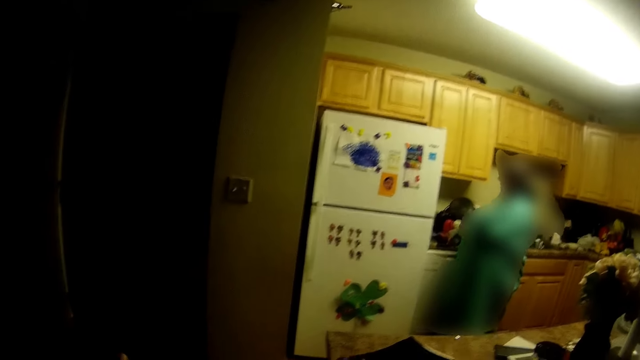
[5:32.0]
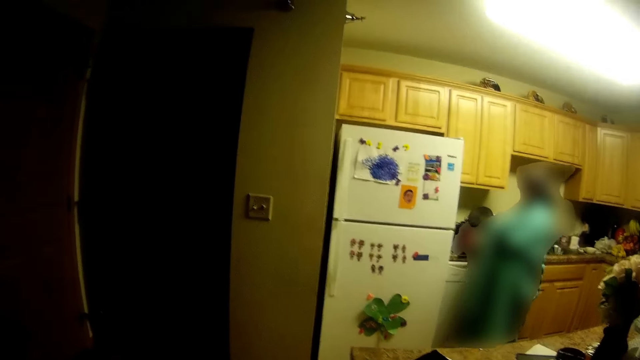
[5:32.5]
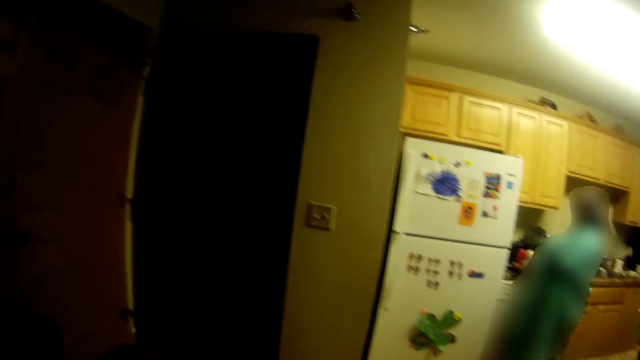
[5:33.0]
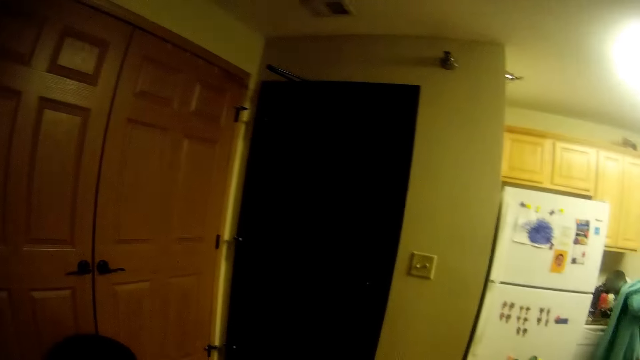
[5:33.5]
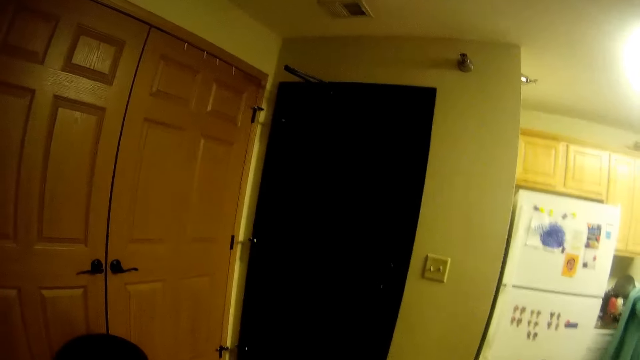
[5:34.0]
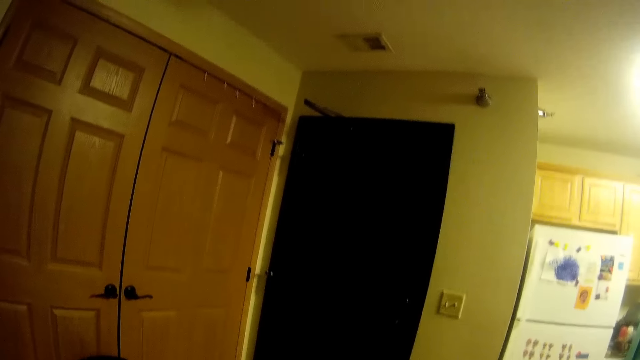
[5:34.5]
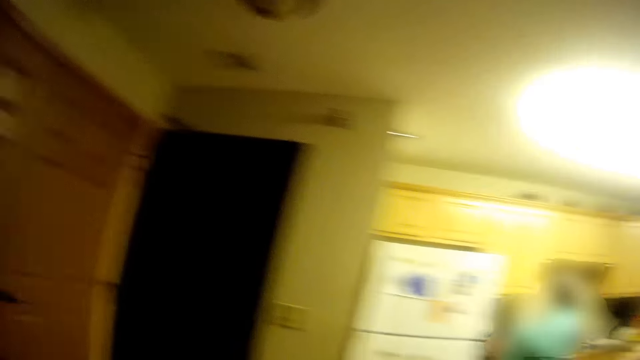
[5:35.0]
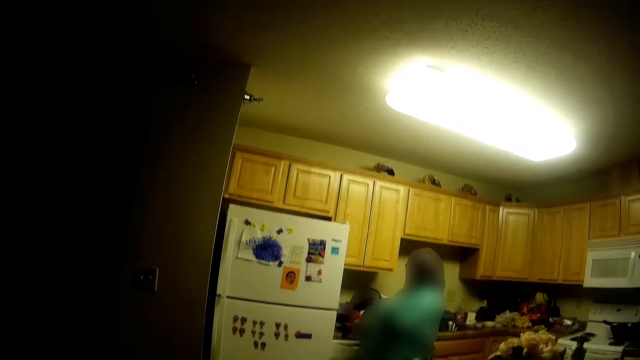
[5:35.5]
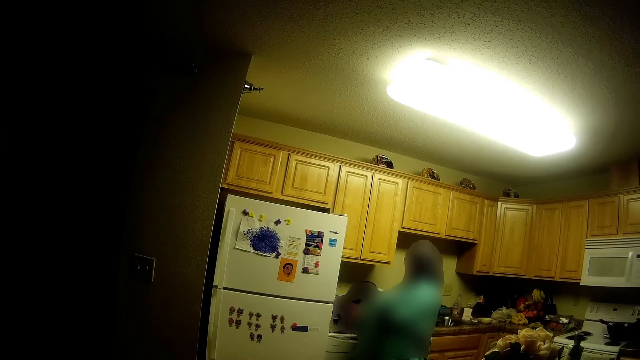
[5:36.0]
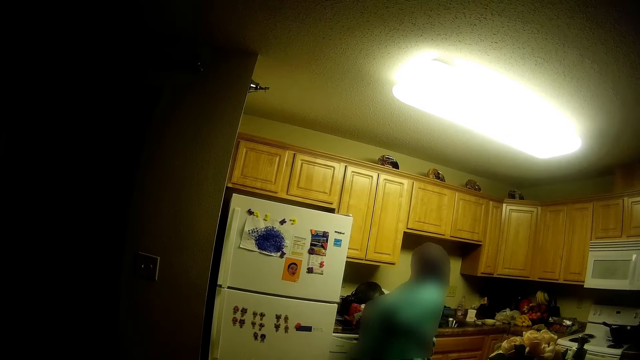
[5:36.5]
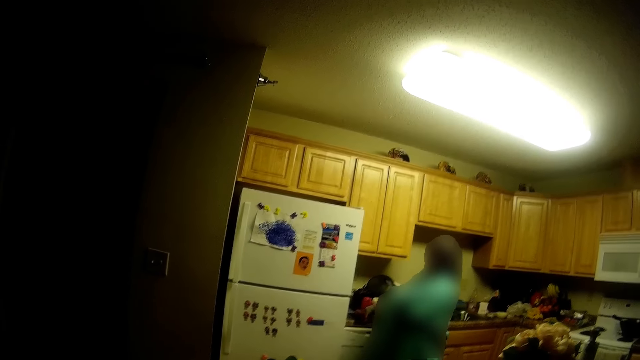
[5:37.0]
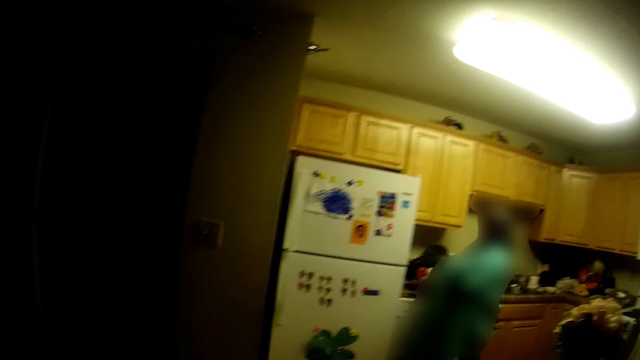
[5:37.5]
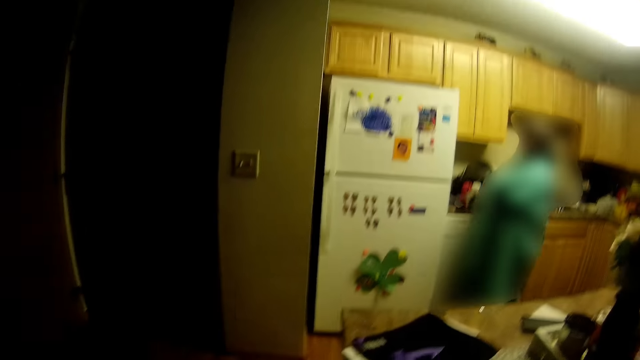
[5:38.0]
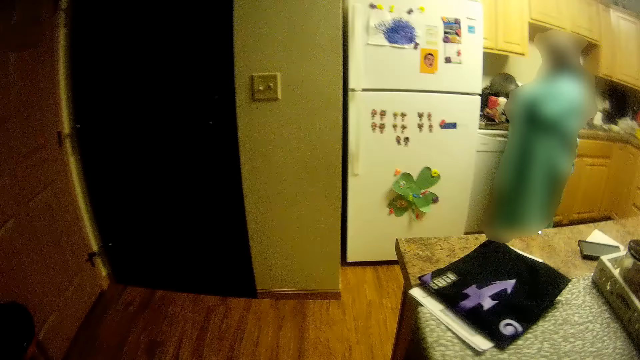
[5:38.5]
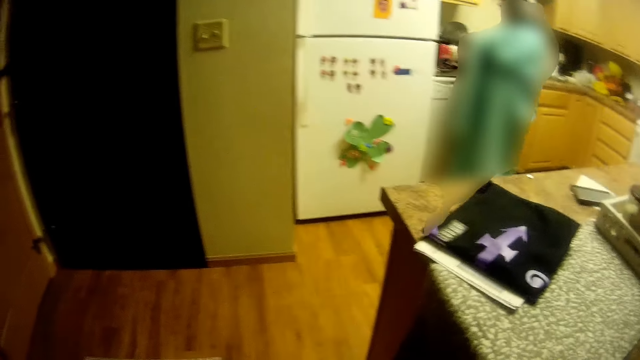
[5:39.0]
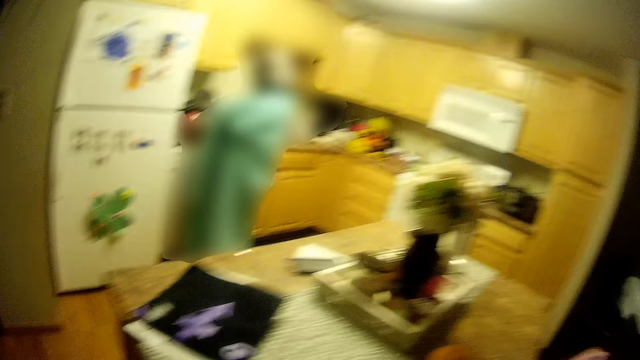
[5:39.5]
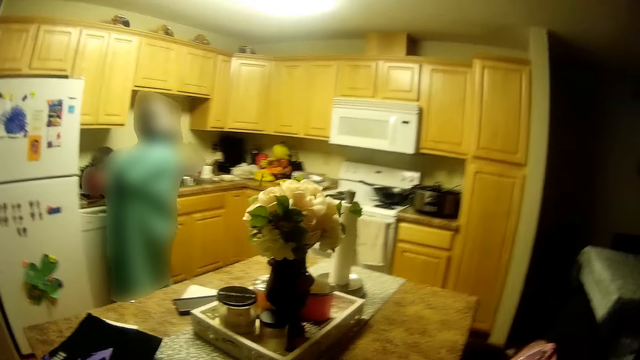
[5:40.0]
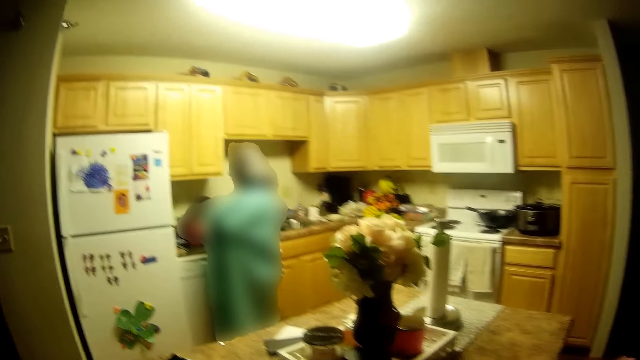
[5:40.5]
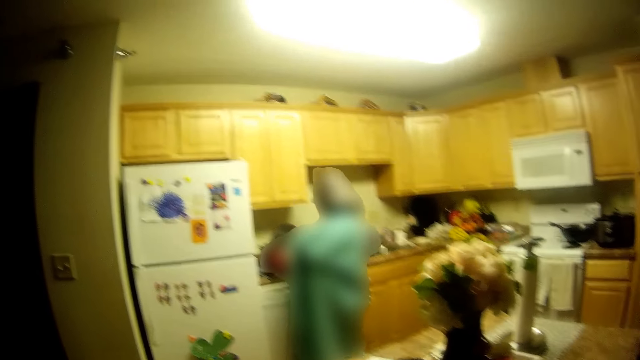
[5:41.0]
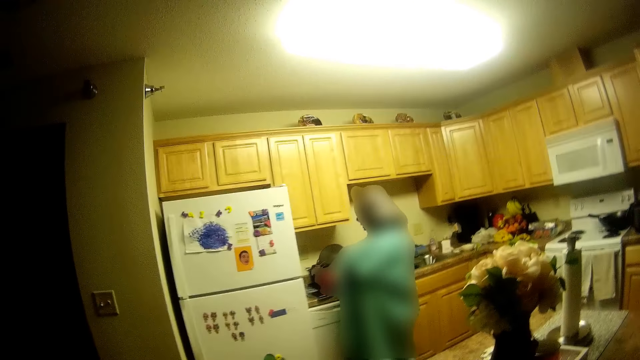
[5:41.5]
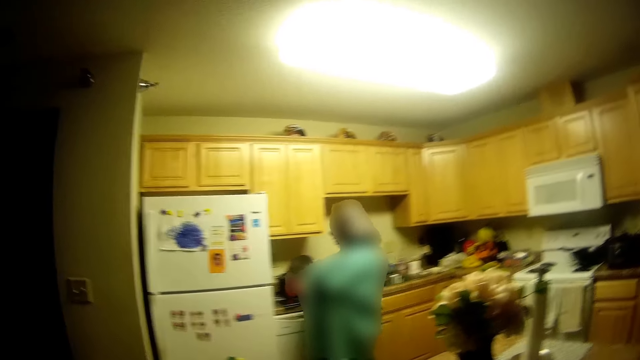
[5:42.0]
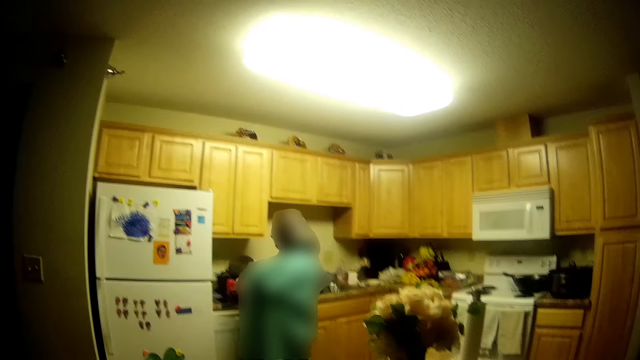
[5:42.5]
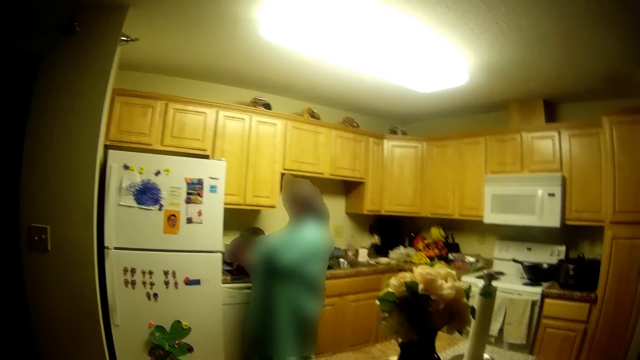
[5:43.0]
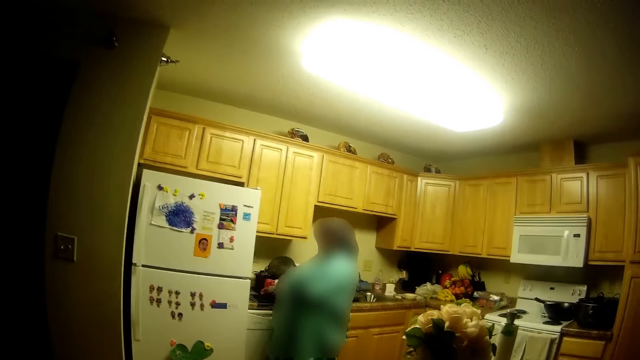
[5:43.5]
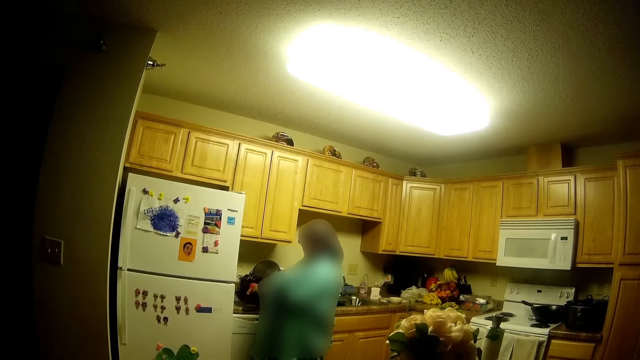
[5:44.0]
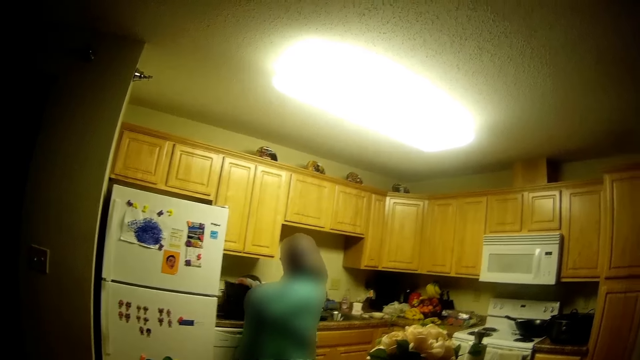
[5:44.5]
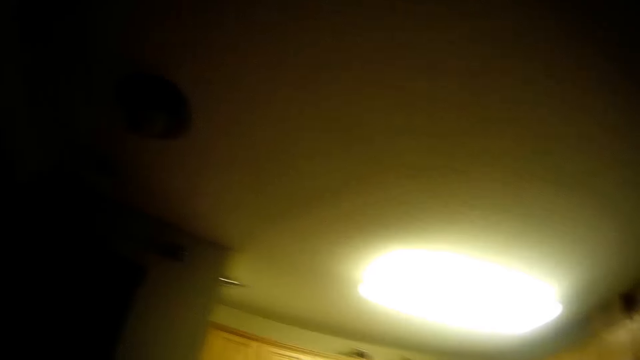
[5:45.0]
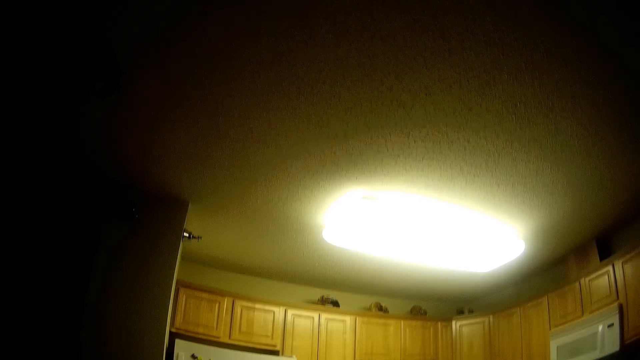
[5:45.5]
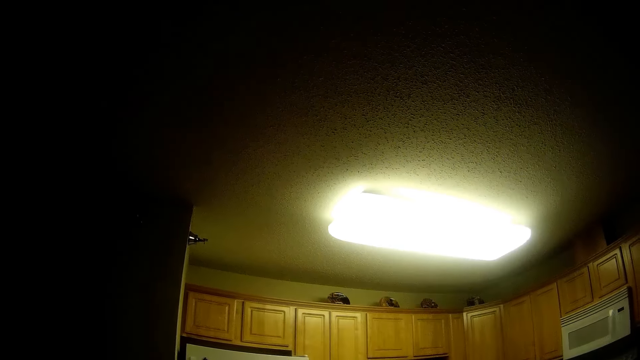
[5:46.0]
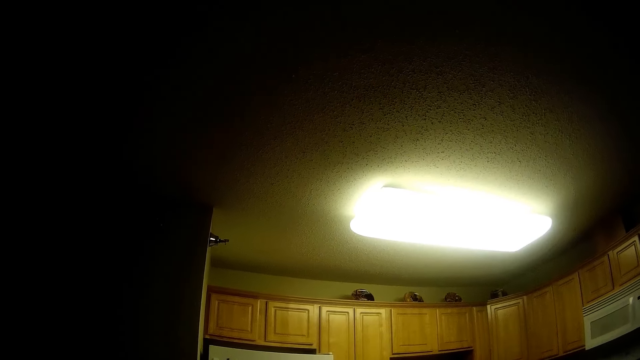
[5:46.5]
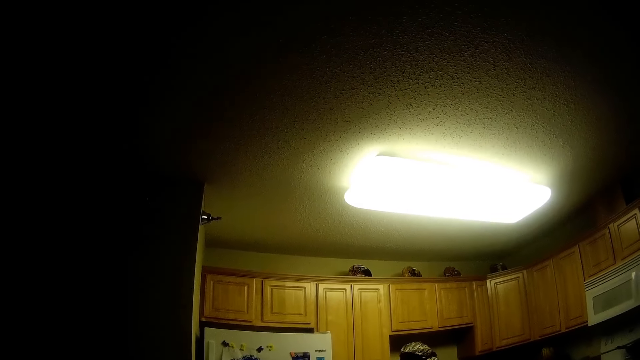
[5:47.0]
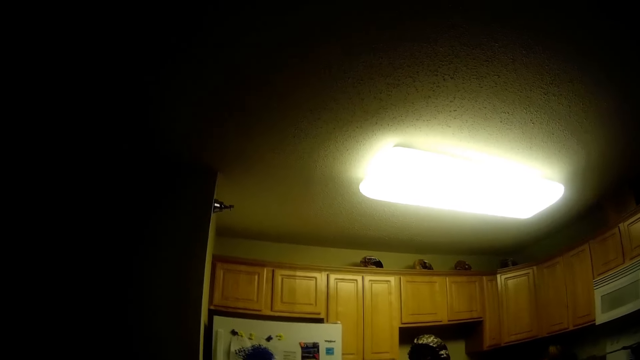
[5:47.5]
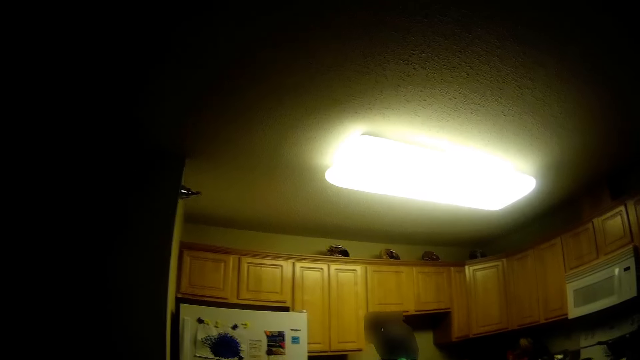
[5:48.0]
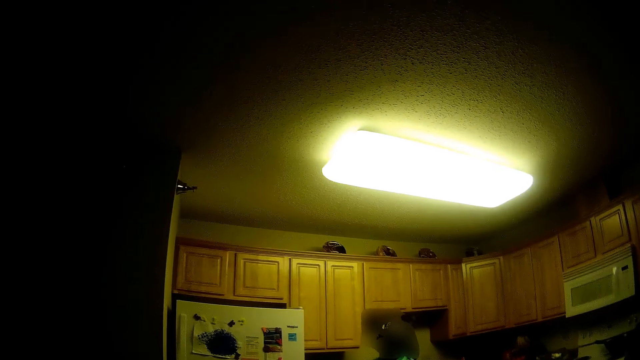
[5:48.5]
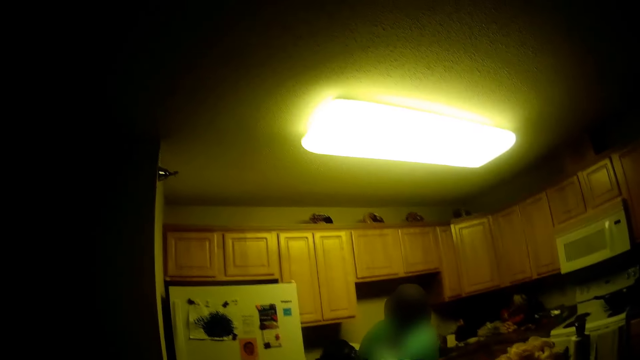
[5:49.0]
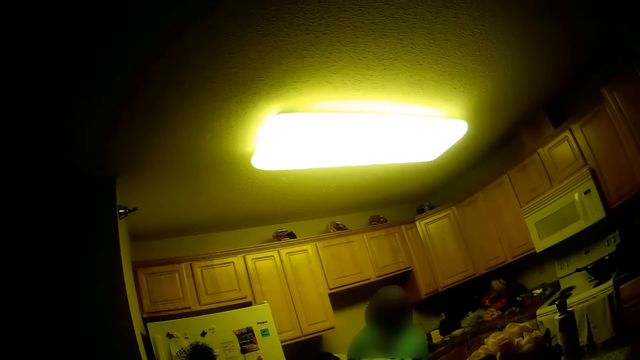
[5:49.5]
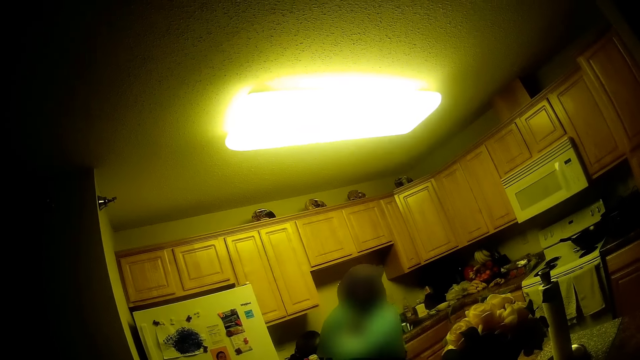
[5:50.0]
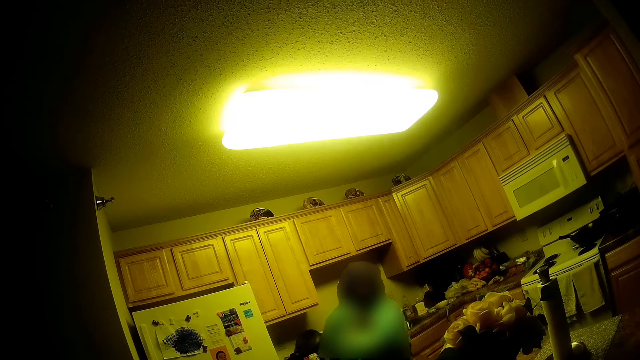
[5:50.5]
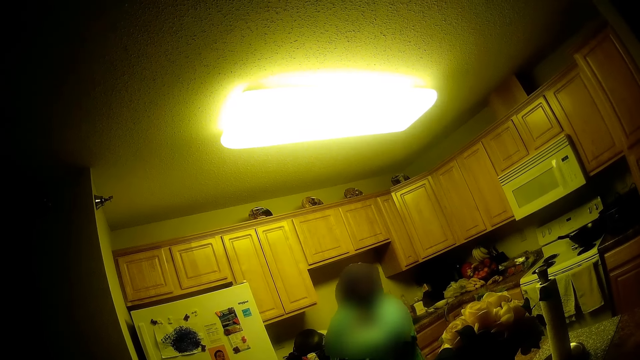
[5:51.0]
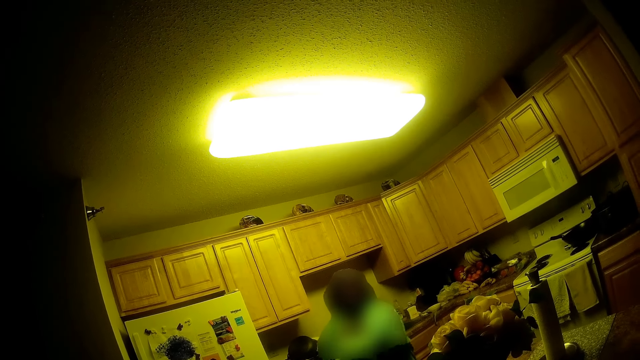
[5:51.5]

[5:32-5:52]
The lady talks. The camera wearer looks around. They talk with the lady and walk around. They talk with the lady and look around.
